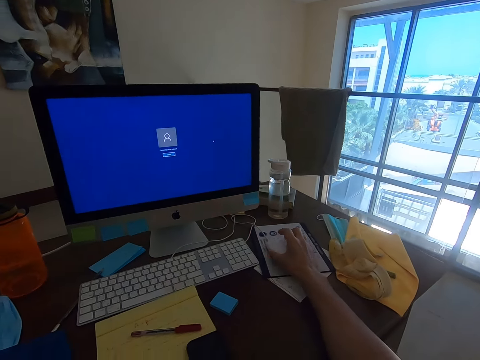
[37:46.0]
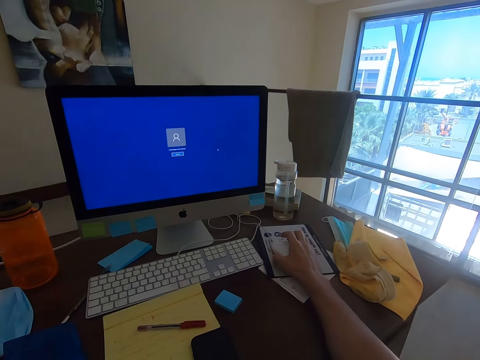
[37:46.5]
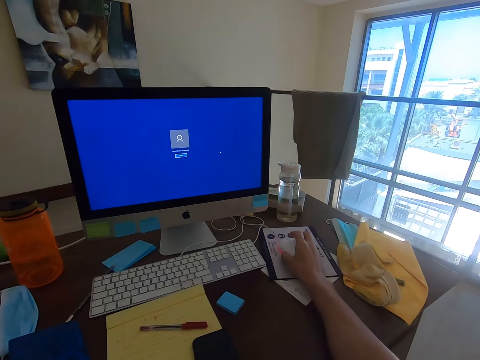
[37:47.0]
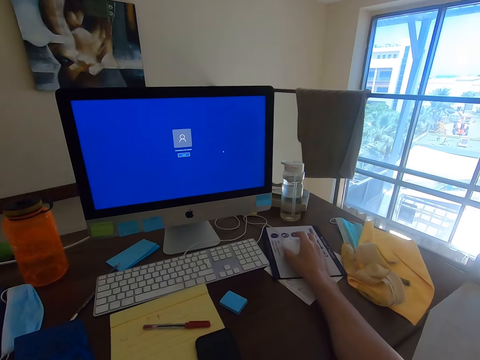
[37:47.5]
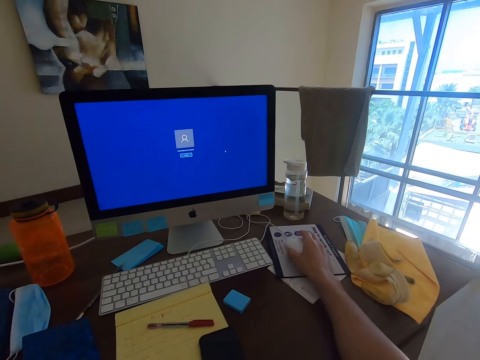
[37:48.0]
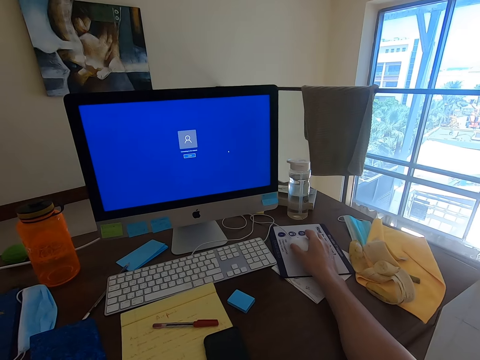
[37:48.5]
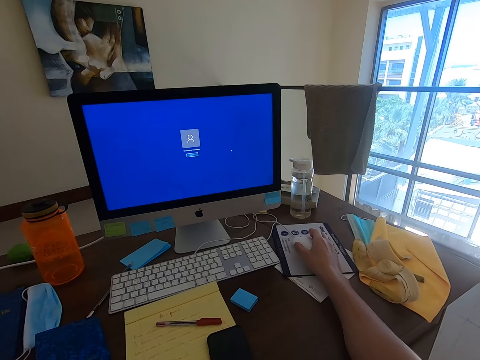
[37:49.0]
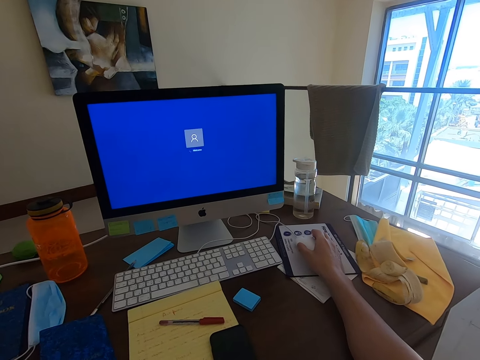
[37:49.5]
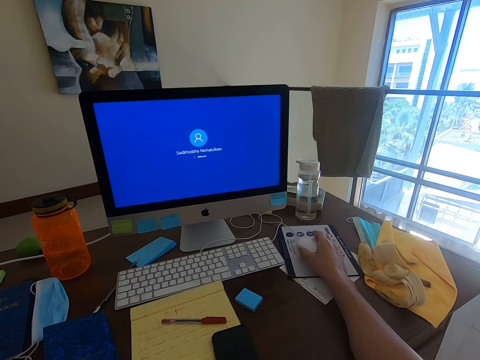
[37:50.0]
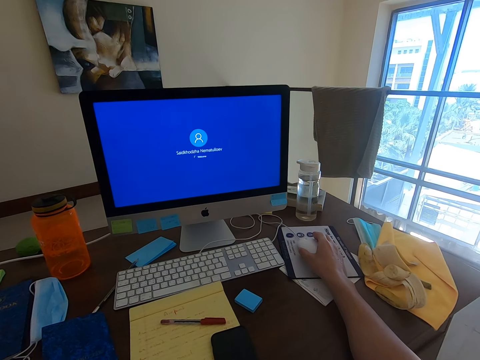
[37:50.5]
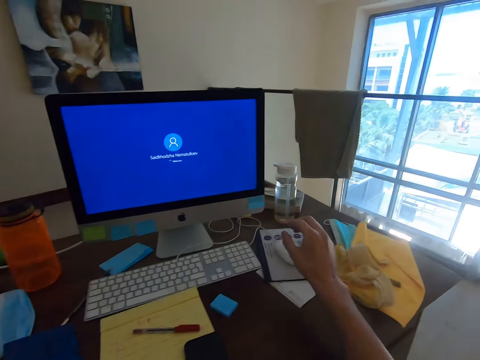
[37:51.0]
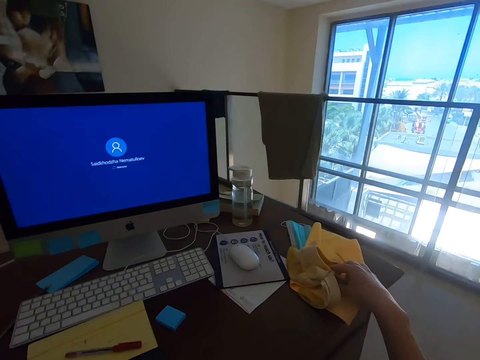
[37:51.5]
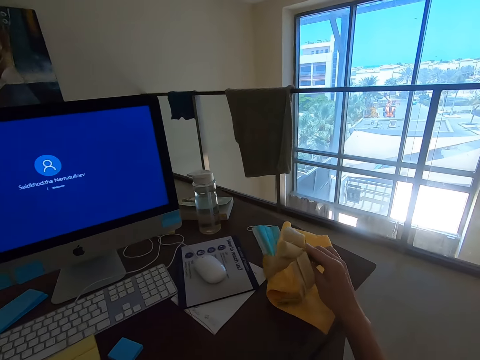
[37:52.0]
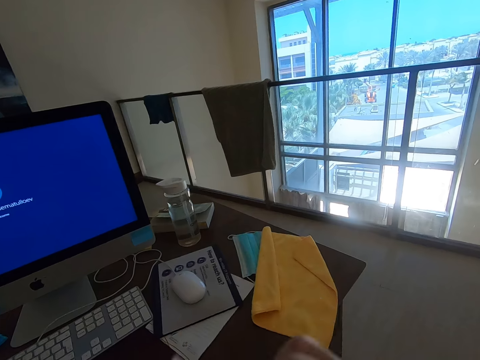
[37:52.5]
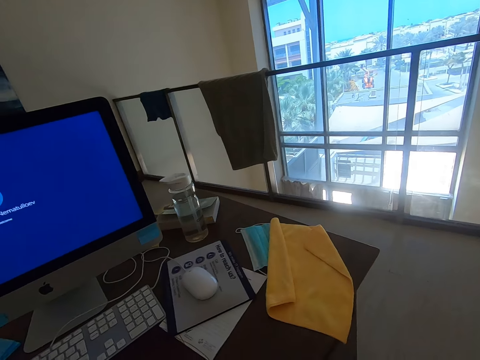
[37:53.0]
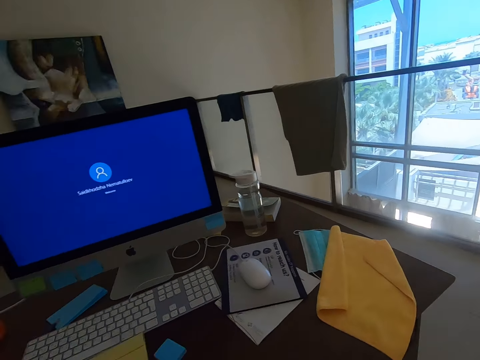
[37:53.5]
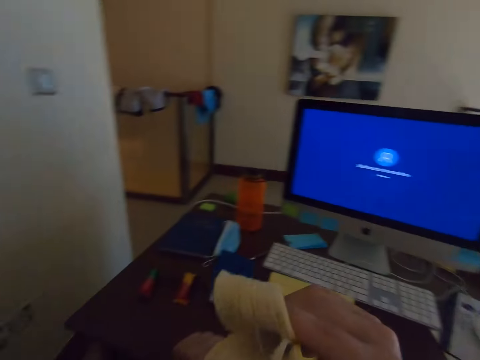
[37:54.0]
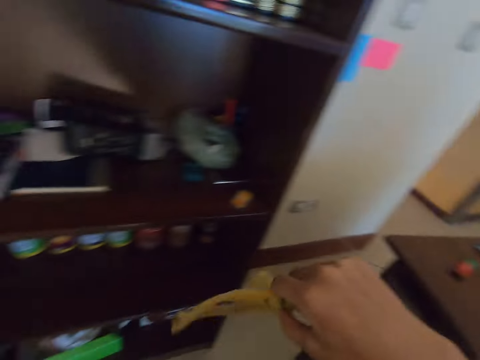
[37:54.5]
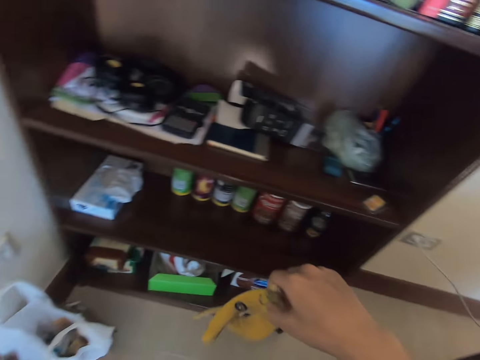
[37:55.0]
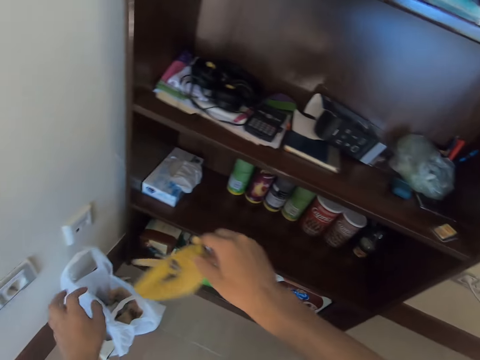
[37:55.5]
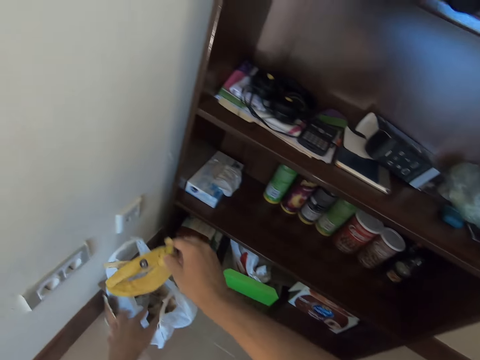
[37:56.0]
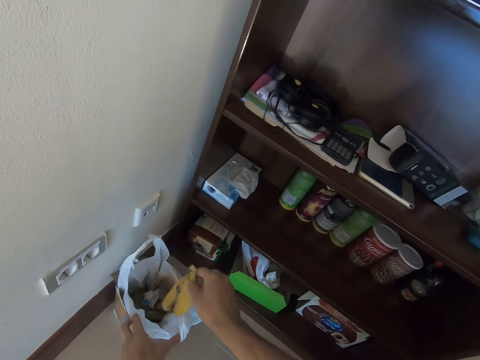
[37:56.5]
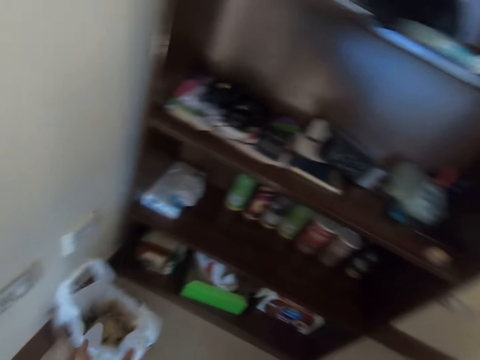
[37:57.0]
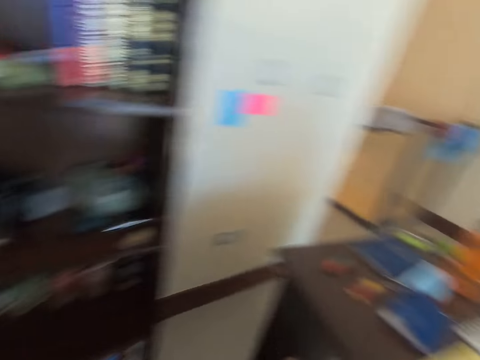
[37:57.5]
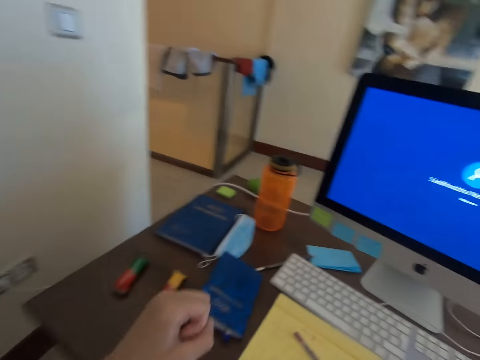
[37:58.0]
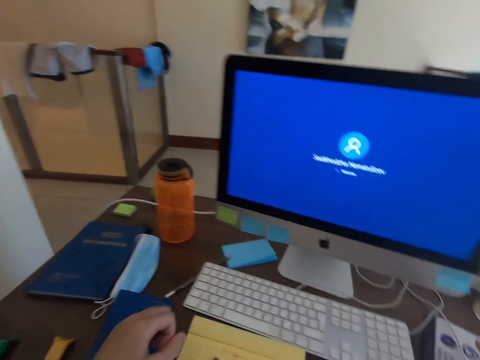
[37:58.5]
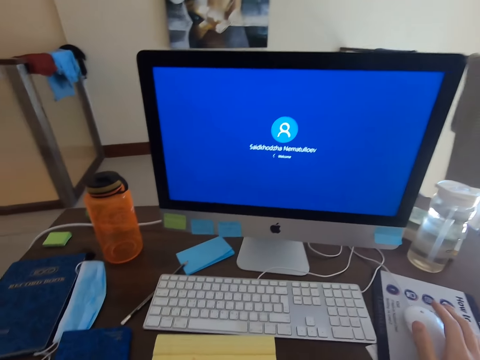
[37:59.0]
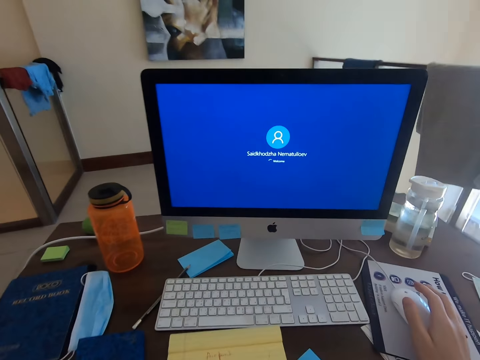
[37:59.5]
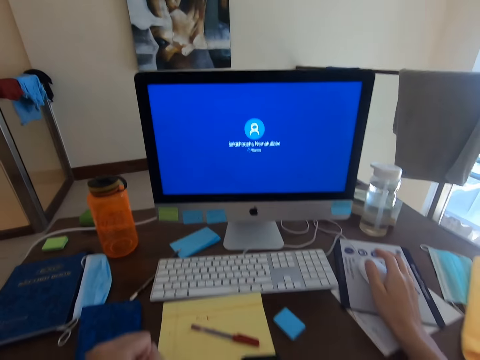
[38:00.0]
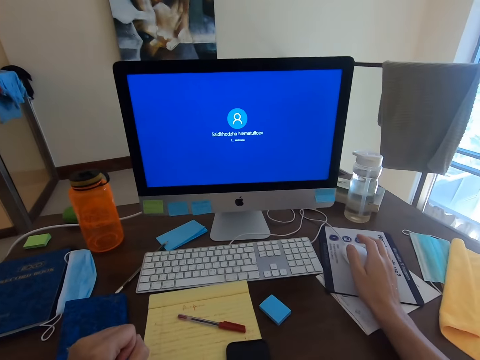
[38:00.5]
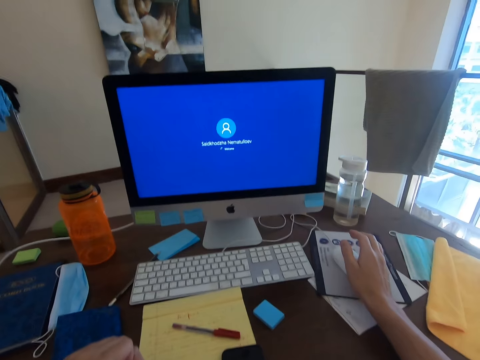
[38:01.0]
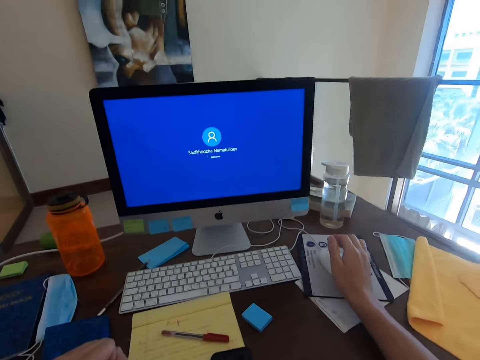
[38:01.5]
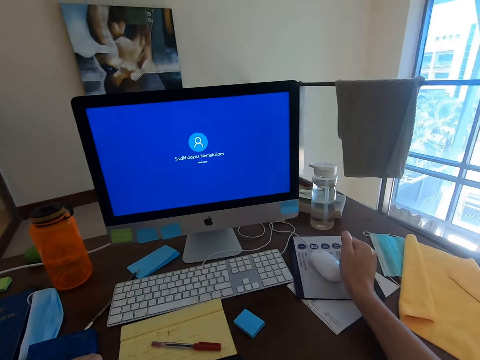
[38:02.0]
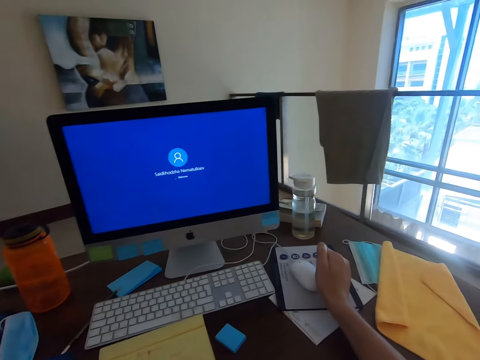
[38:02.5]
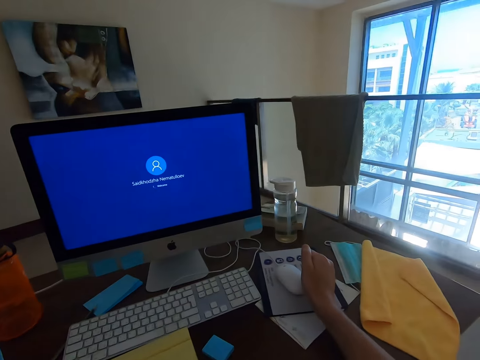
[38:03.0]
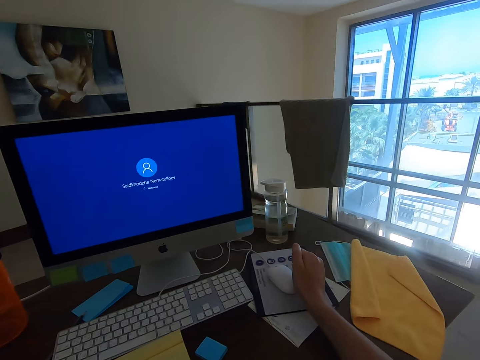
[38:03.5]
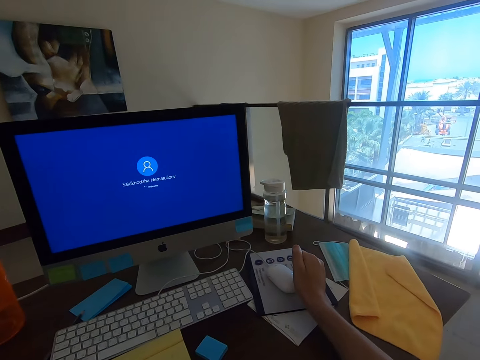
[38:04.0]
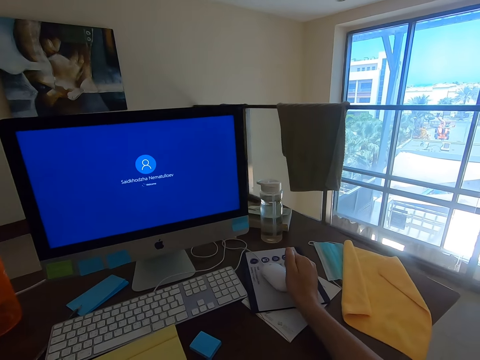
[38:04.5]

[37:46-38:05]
The camera wearer moves the mouse. They pick up the banana. They eat the banana. They turn to the other side. They put the banana peel in the dustbin. They hold the plastic bag. They look at the monitor.

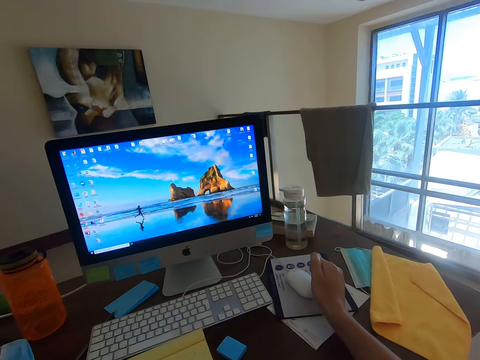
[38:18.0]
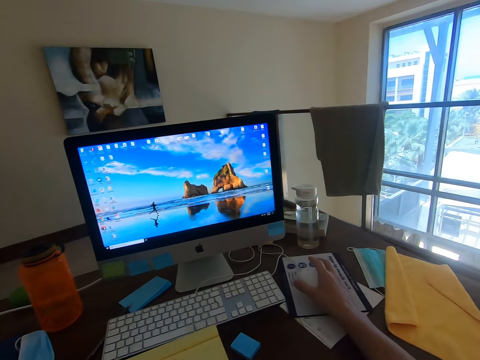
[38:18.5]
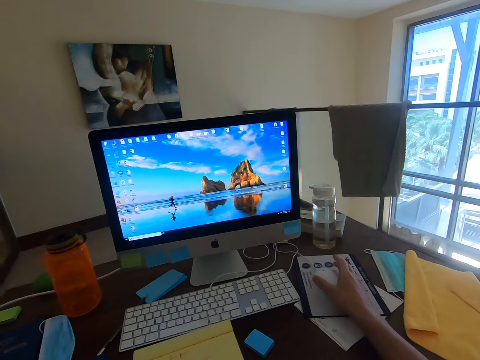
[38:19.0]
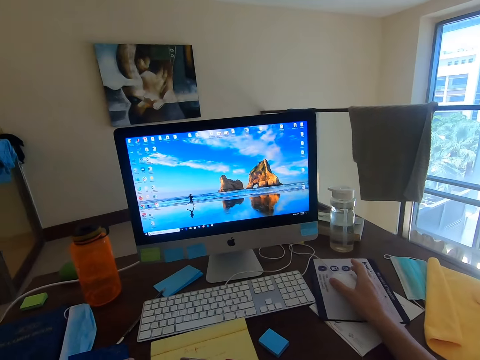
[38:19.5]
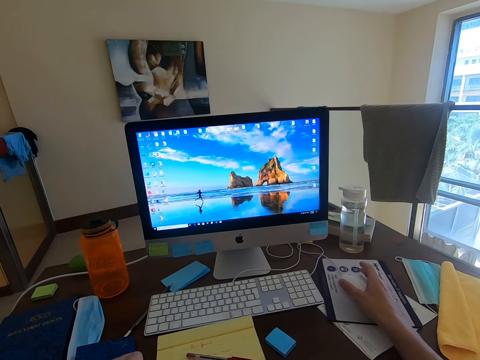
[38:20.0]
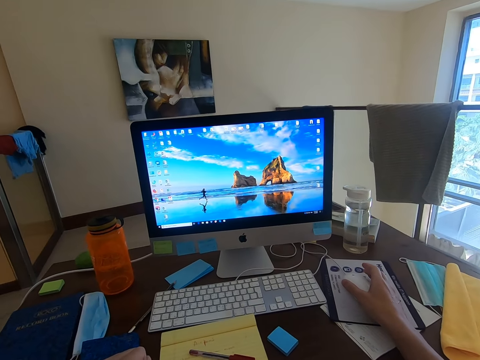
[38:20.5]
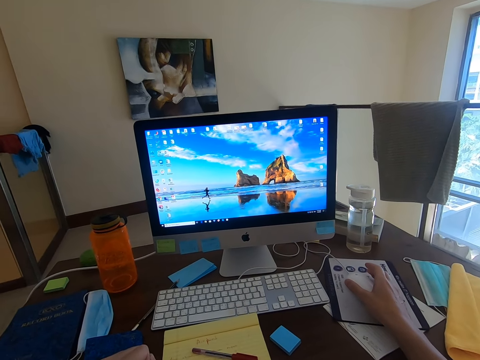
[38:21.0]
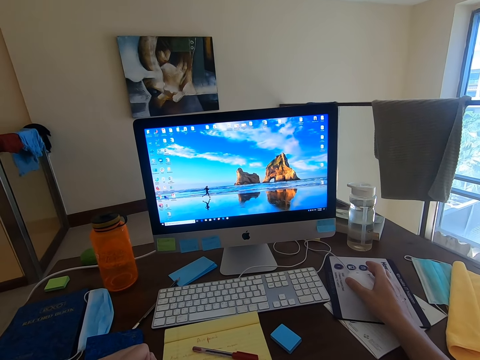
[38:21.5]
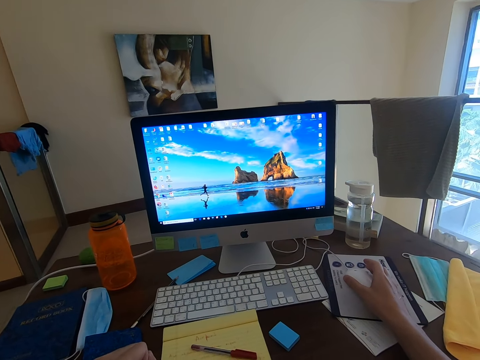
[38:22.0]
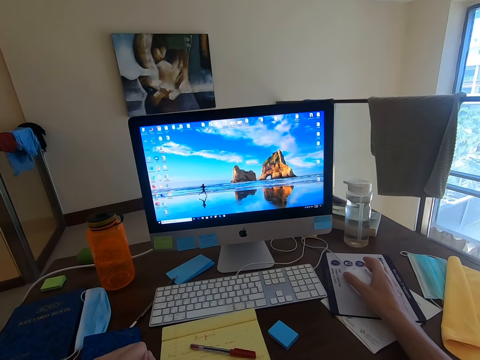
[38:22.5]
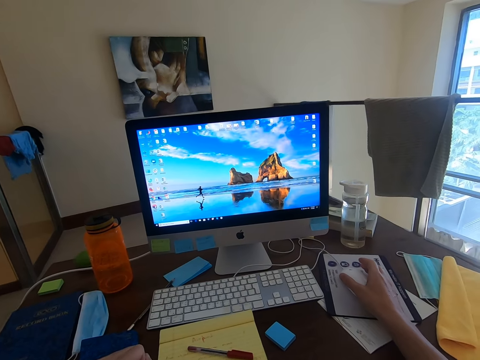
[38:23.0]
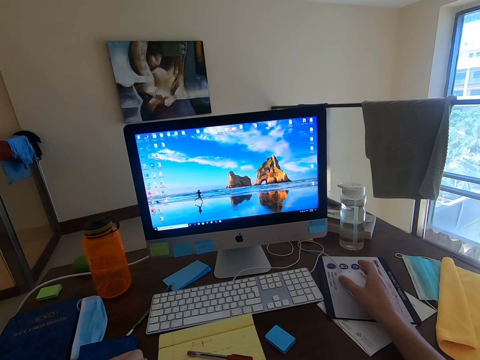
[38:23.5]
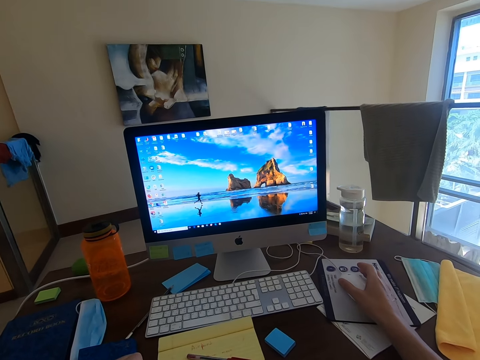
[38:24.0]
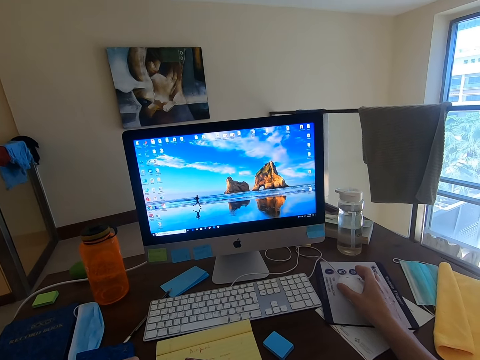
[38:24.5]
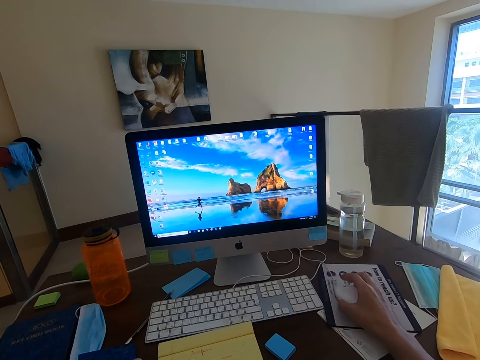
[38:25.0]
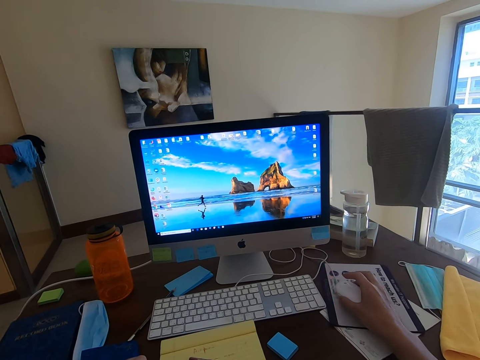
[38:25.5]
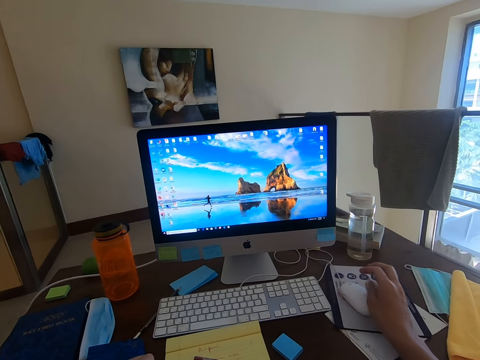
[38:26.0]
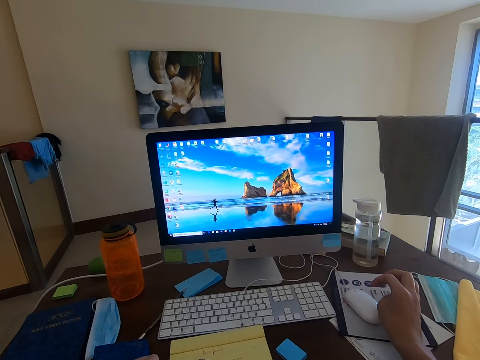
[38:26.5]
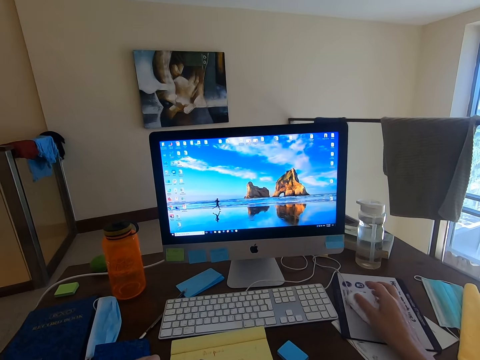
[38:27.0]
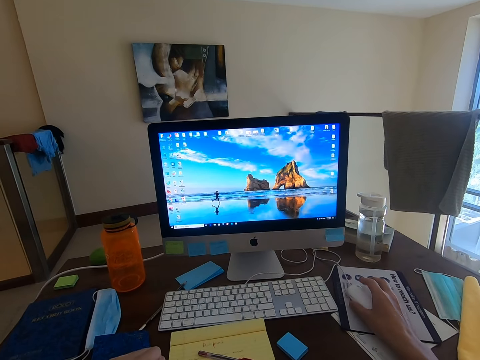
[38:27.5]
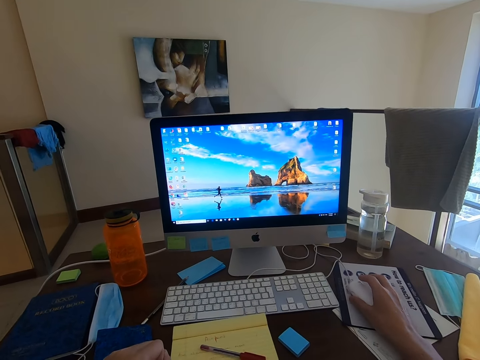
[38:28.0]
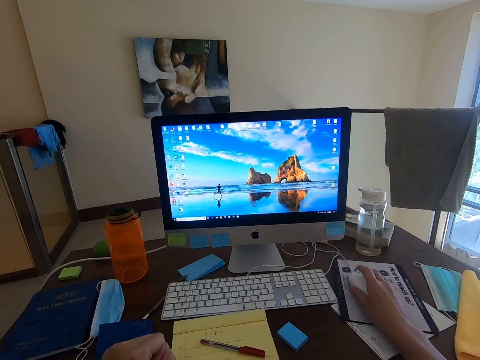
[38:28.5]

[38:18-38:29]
The camera wearer holds the mouse. They hold the mouse again.
